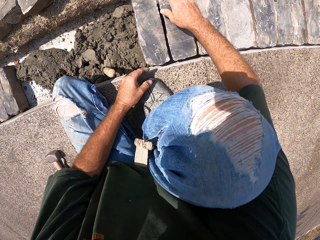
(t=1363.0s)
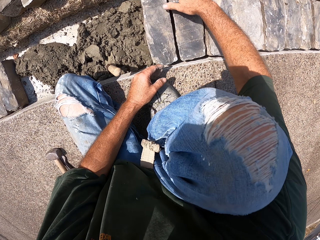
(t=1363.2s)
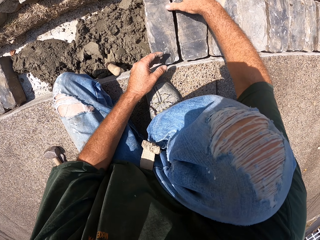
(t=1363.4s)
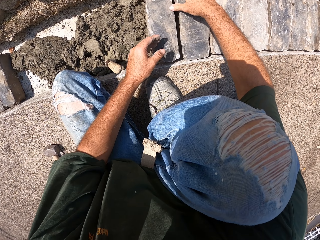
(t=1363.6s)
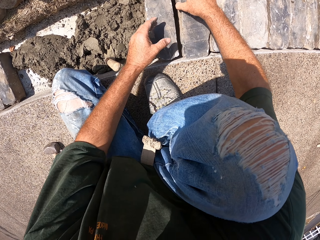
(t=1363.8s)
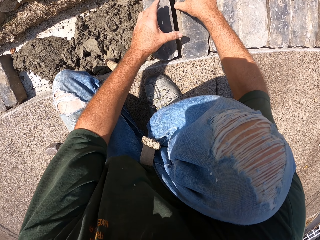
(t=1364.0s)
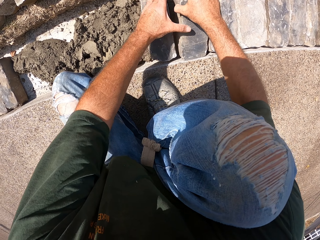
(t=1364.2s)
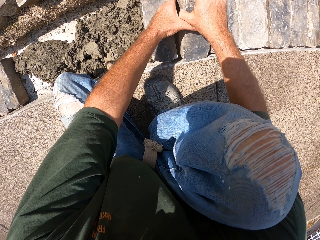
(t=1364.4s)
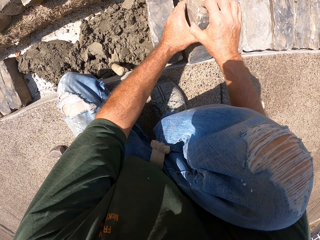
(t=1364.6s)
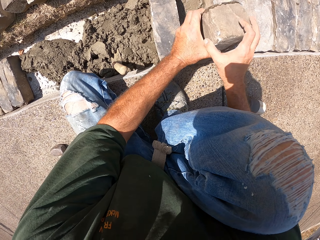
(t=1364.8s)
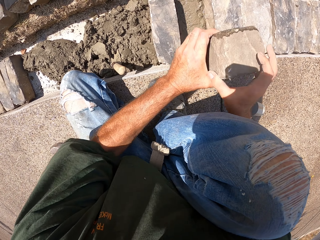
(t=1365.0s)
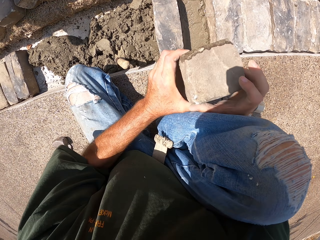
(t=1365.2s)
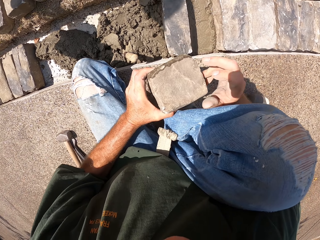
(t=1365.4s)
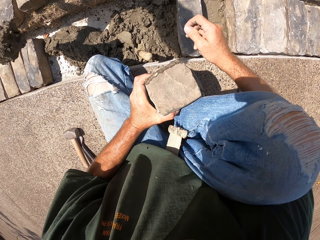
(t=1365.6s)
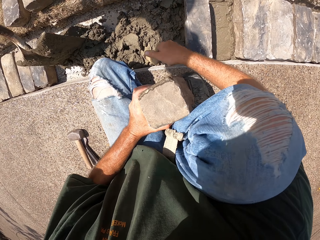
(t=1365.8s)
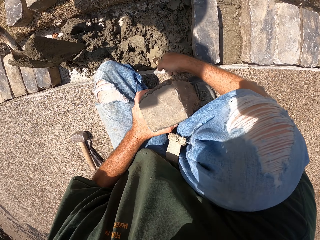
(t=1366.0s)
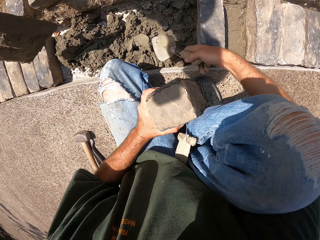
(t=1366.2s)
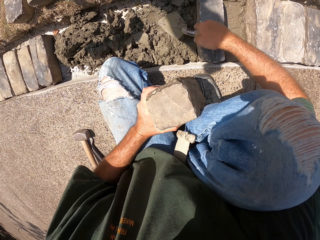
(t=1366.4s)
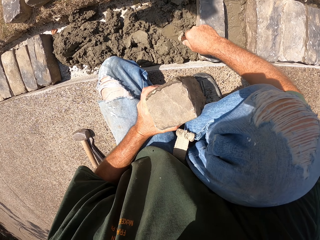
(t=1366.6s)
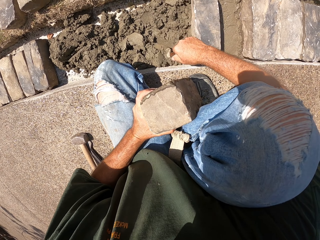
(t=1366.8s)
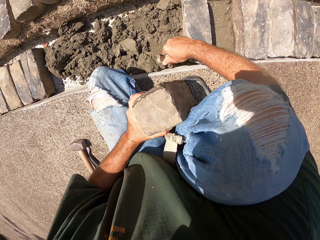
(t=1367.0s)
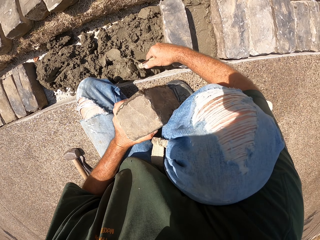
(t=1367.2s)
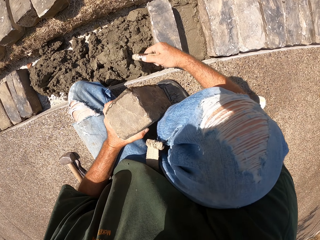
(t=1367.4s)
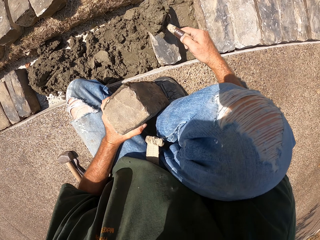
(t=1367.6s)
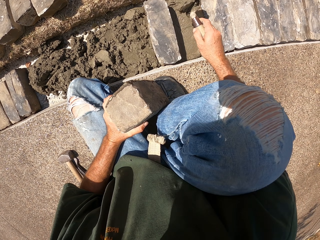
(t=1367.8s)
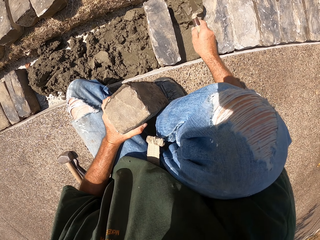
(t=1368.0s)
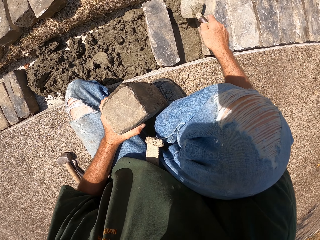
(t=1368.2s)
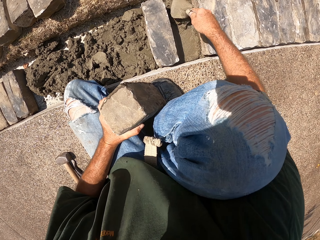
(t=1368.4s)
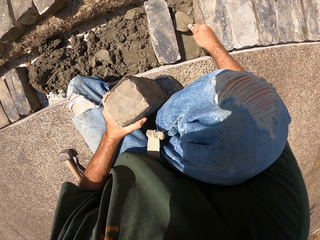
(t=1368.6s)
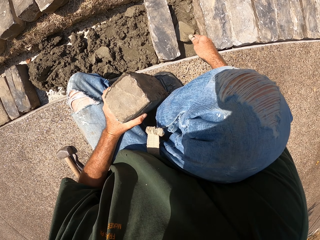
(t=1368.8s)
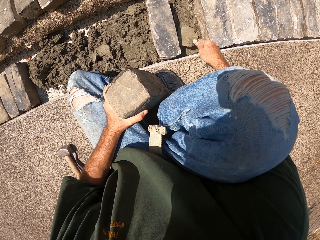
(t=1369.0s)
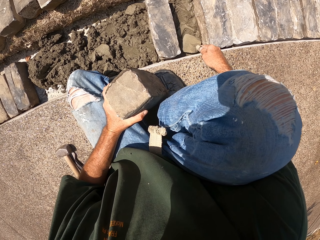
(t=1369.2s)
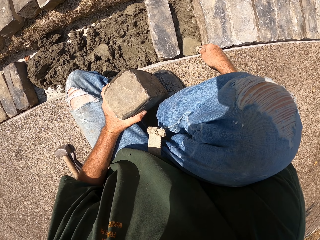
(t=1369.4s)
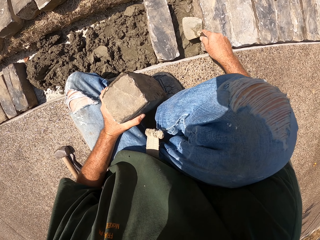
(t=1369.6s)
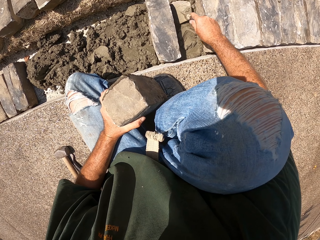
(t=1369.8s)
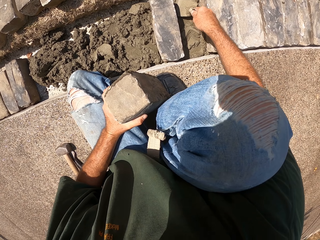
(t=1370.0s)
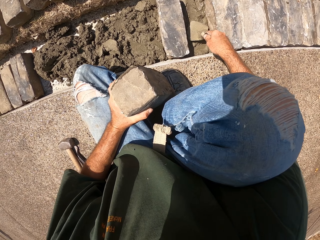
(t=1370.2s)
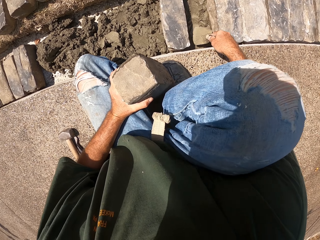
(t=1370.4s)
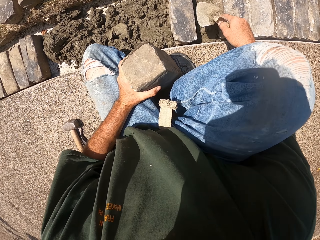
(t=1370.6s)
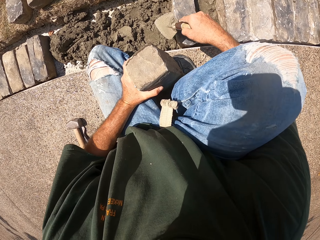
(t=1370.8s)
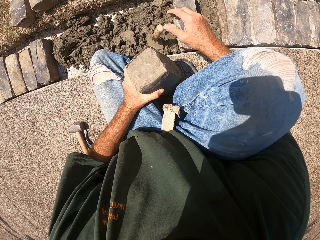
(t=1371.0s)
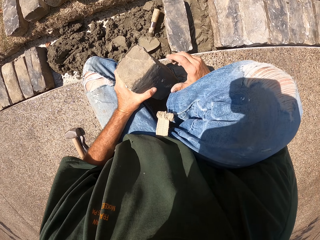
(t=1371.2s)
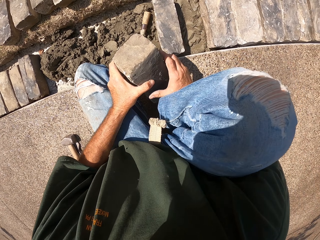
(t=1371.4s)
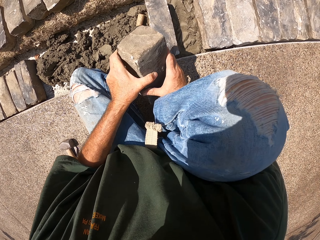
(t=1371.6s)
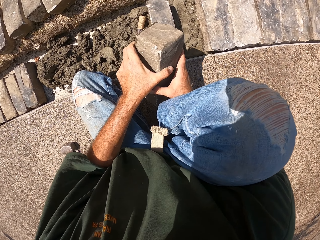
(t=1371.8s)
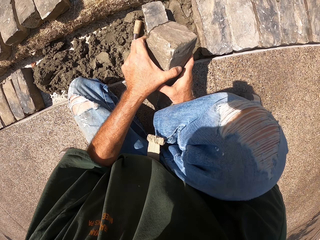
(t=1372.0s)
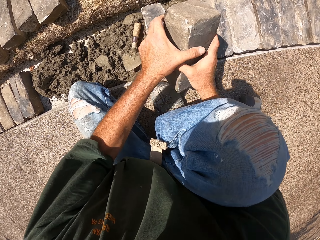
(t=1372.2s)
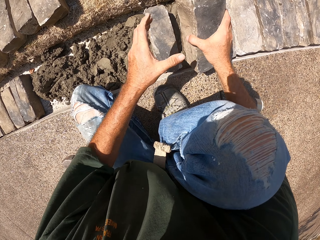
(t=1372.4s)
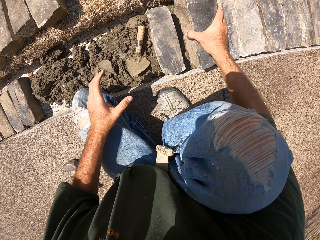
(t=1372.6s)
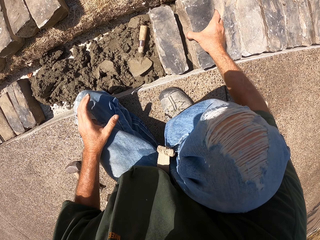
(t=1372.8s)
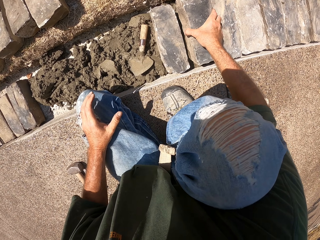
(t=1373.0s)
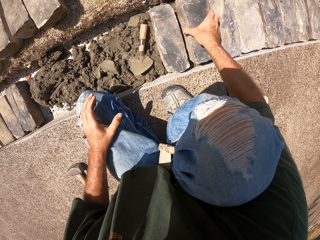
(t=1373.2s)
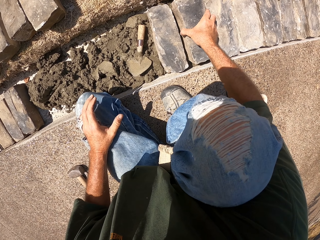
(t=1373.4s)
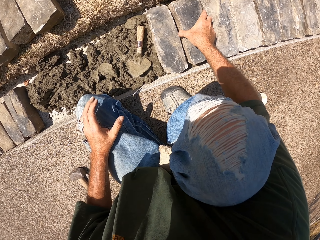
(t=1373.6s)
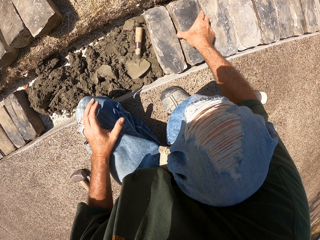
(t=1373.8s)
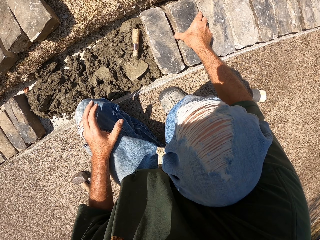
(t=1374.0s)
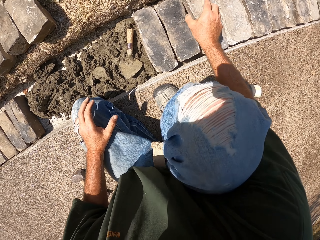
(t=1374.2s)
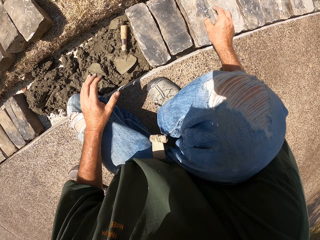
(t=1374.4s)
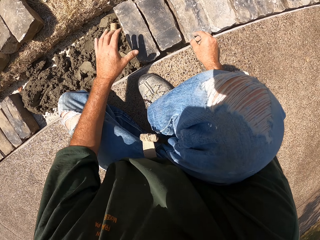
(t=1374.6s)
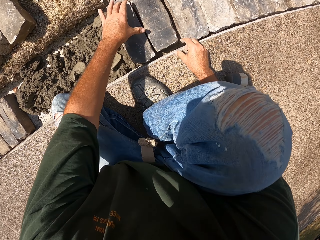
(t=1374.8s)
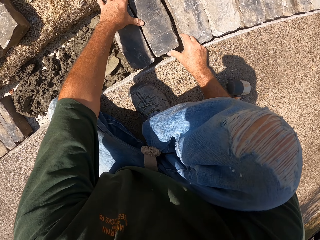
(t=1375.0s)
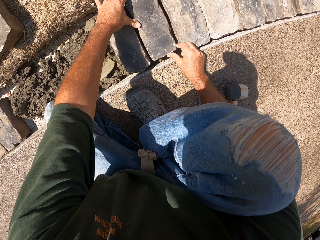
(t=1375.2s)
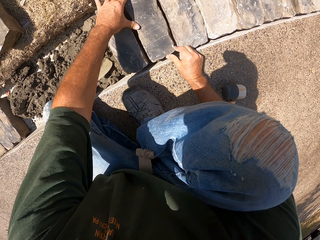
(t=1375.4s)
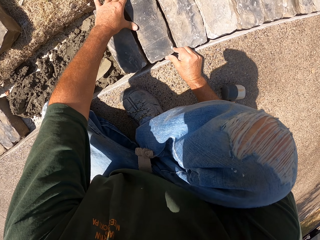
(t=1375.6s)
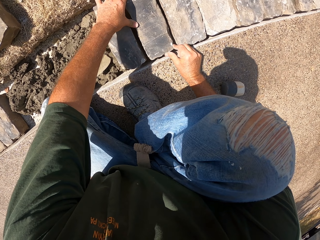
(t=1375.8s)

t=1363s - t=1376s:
The camera wearer removes a stone from the furrow. They hold the masonry trowel. They scoop sand or concrete with the trowel. They pour the concrete. They level the concrete. They spread the sand with the trowel. They drop the trowel in the furrow. They fix the brick. They put a stone block on the furrow.

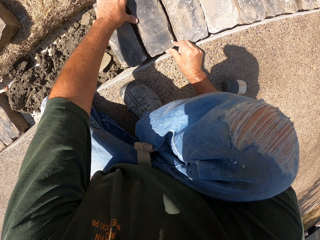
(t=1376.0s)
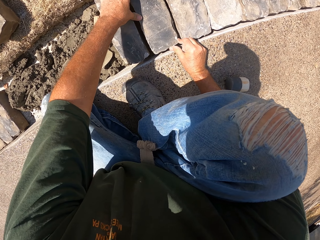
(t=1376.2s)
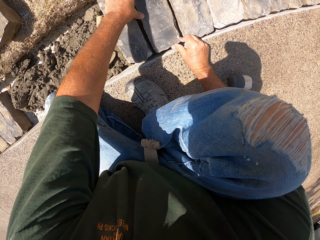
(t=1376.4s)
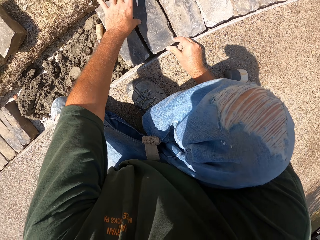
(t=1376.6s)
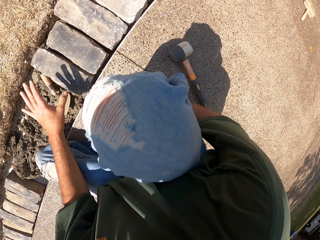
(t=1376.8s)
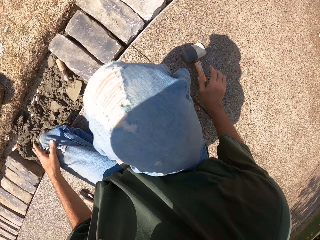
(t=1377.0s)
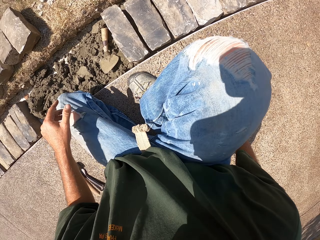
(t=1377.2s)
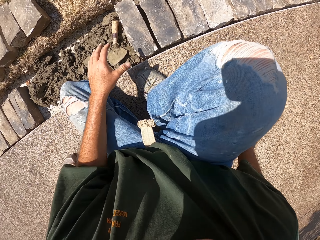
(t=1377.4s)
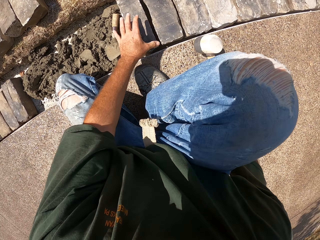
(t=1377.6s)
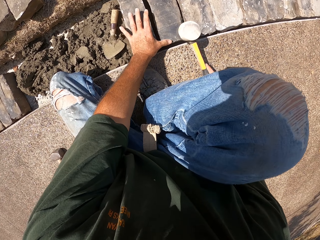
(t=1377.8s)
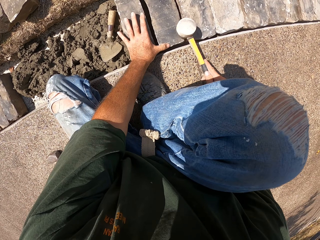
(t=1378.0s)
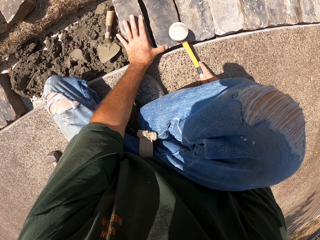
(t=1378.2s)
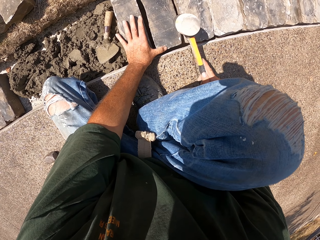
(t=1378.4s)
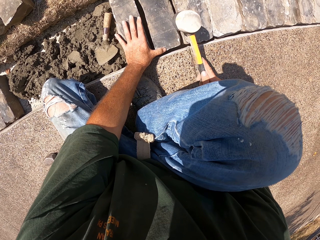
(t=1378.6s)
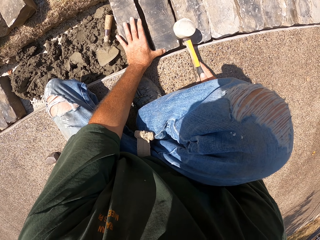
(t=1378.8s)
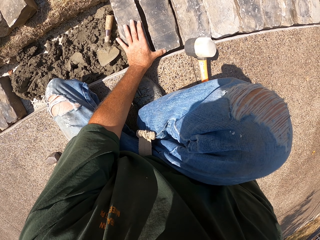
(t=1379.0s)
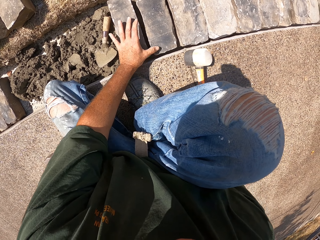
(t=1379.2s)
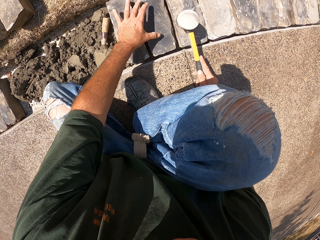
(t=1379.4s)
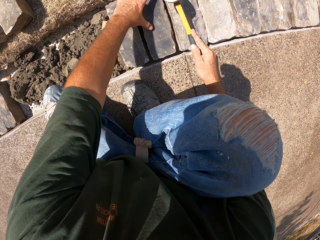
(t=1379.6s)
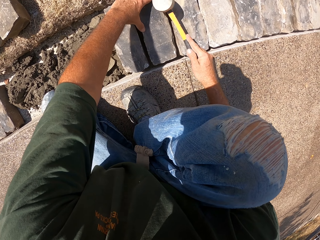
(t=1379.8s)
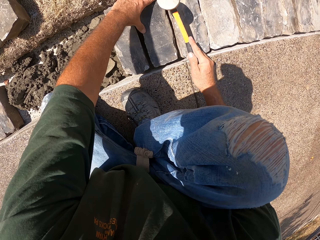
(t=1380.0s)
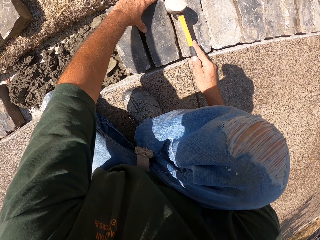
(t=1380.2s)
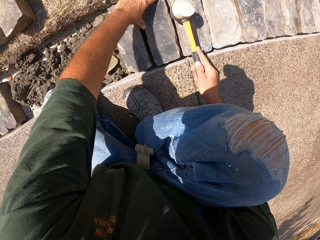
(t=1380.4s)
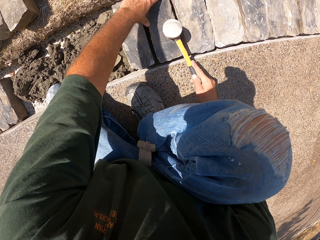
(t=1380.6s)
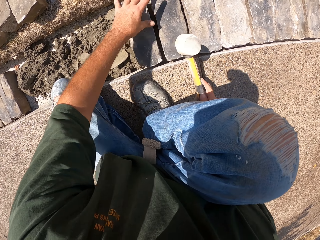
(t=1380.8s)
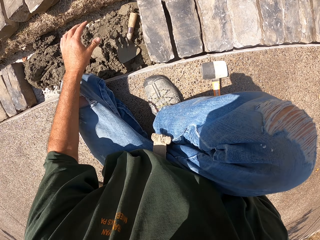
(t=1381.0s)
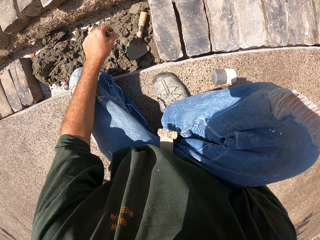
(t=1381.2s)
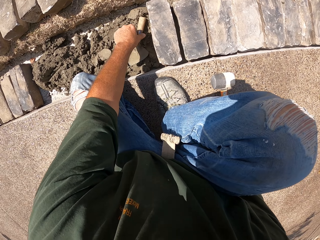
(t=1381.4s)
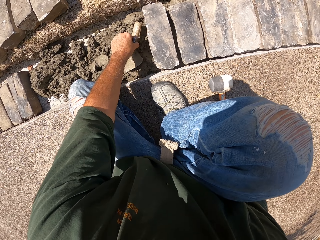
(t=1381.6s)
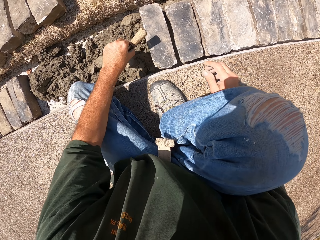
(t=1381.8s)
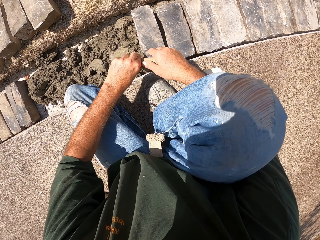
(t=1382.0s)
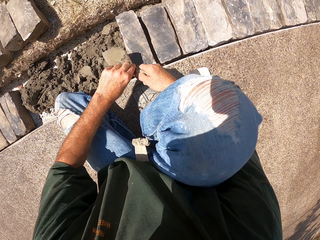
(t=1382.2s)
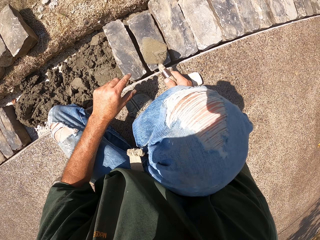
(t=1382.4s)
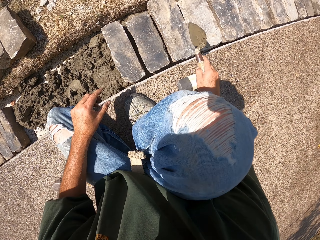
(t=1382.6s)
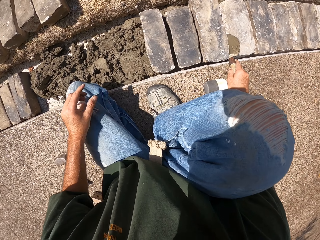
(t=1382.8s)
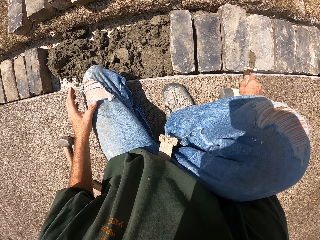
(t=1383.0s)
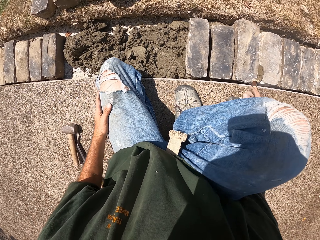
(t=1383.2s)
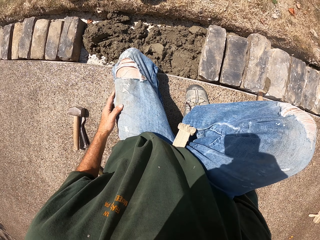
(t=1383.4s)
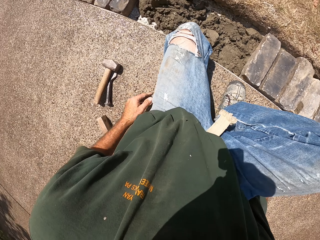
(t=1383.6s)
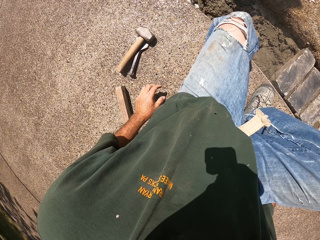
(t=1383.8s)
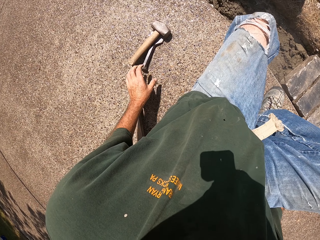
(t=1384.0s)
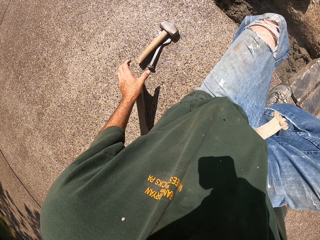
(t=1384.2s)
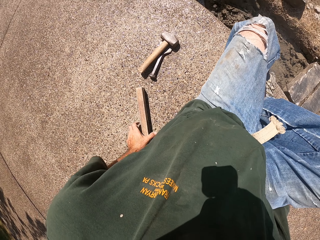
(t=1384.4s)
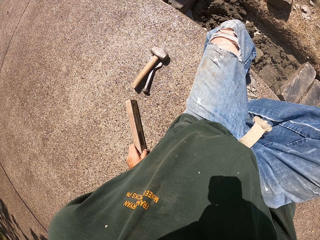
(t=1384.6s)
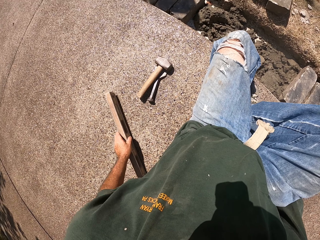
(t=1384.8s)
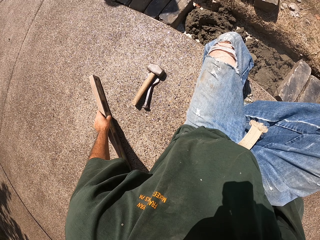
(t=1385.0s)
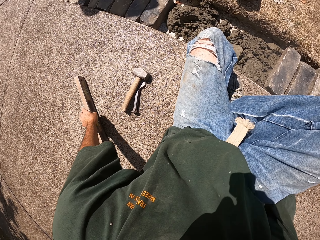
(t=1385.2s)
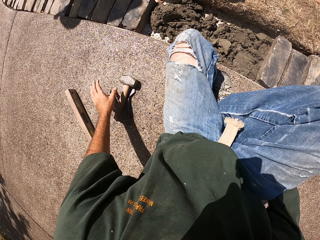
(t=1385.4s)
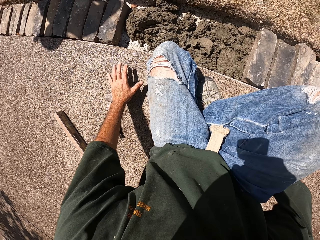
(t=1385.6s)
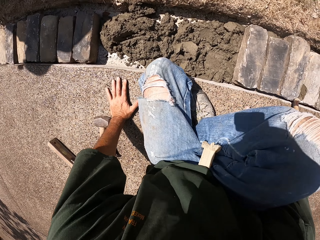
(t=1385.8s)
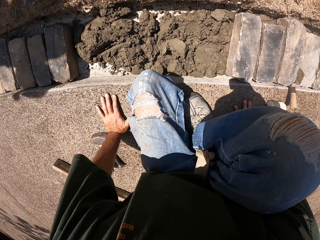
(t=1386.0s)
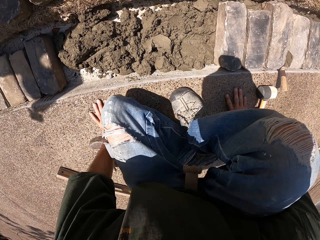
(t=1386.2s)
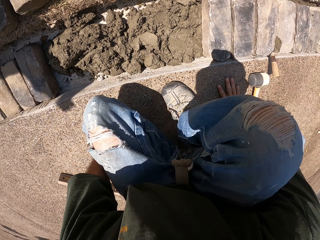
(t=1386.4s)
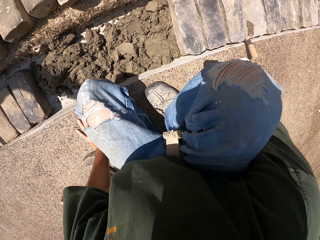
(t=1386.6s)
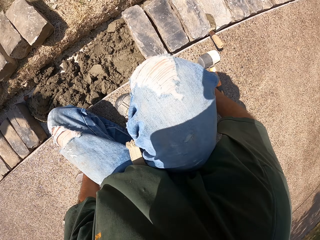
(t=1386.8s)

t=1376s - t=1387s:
The camera wearer picks up a hammer. They hit the brick with the hammer. They pick up a masonry trowel. They drop the masonry trowel aside. They pull the spirit level. They adjust the level balance.
